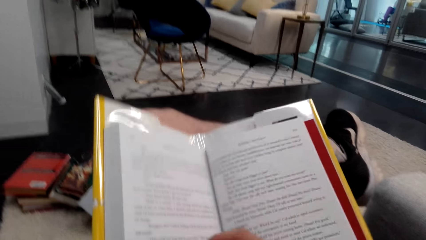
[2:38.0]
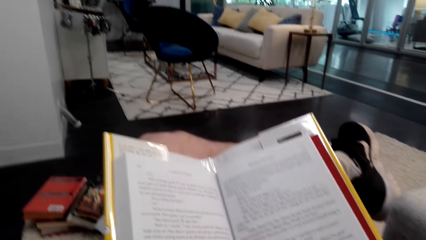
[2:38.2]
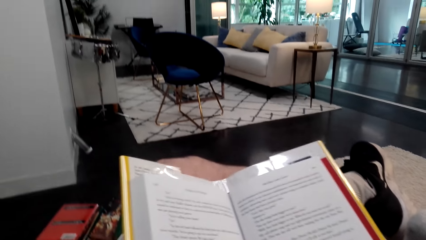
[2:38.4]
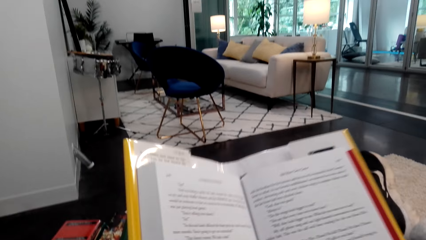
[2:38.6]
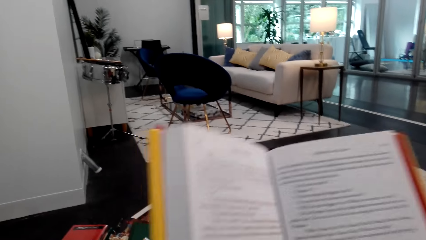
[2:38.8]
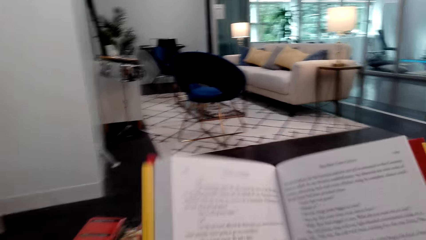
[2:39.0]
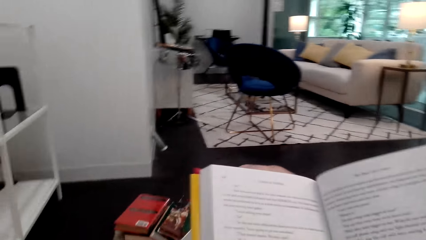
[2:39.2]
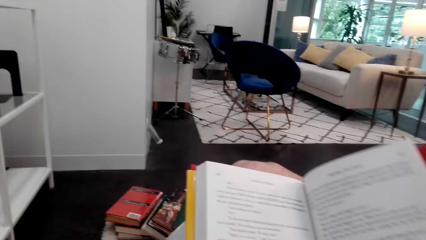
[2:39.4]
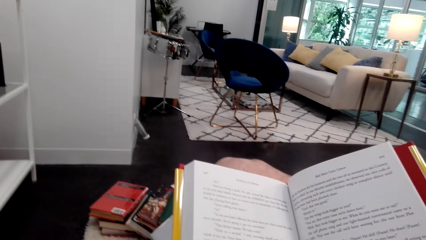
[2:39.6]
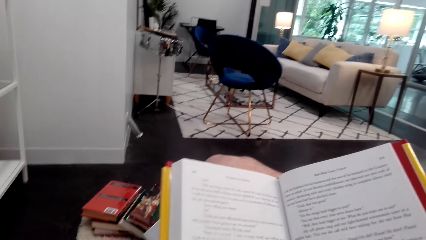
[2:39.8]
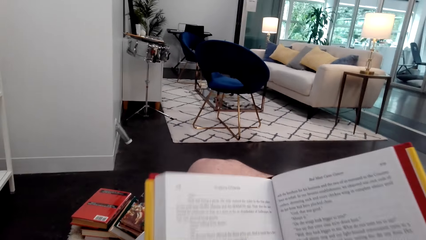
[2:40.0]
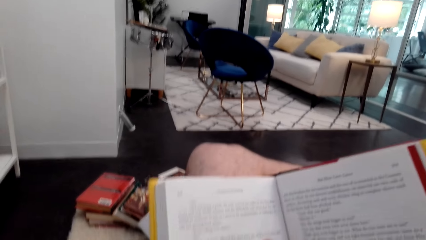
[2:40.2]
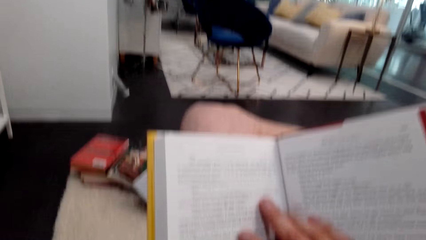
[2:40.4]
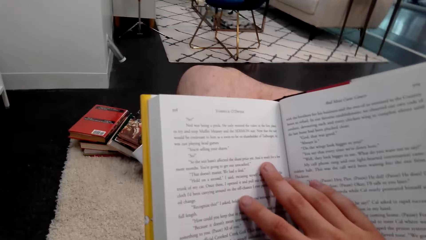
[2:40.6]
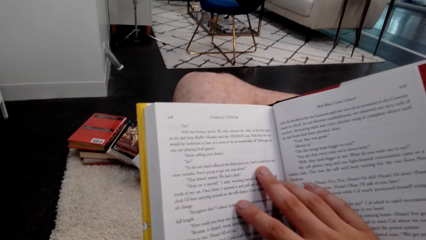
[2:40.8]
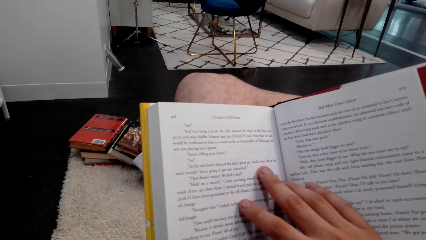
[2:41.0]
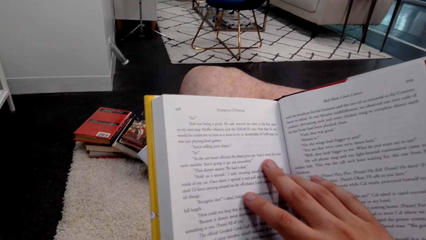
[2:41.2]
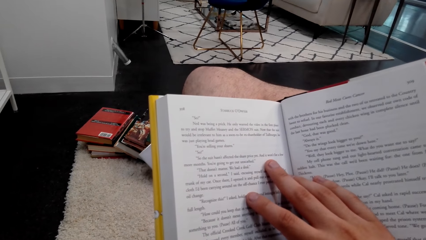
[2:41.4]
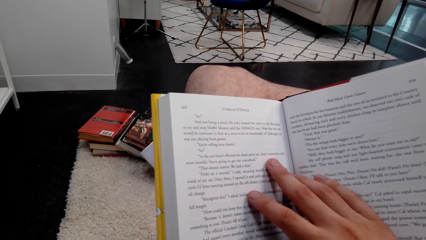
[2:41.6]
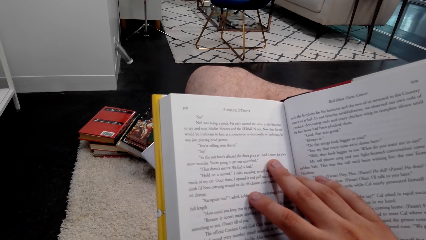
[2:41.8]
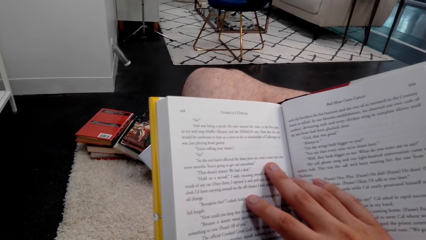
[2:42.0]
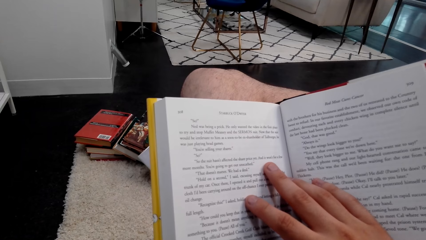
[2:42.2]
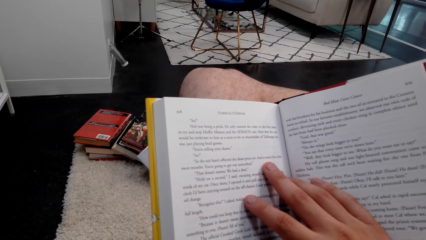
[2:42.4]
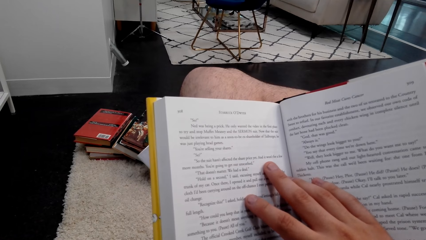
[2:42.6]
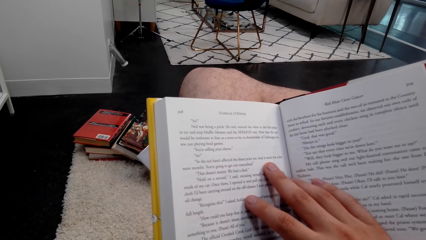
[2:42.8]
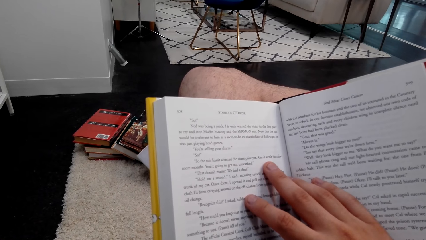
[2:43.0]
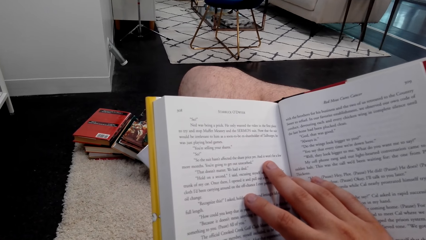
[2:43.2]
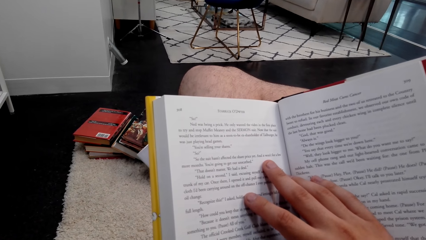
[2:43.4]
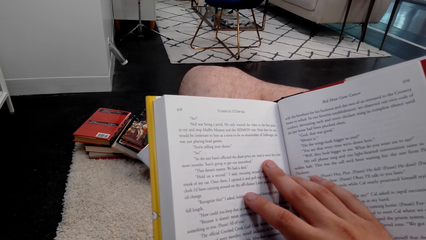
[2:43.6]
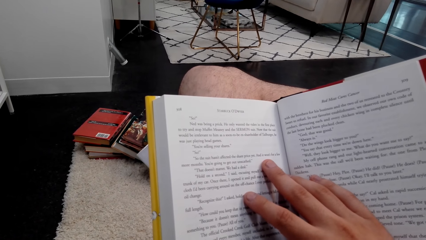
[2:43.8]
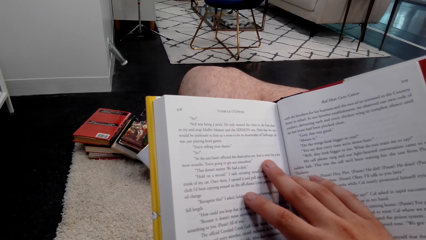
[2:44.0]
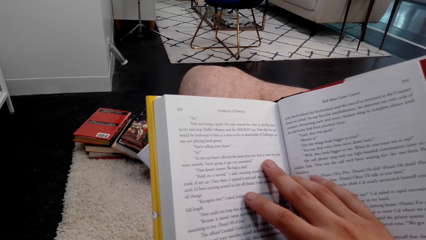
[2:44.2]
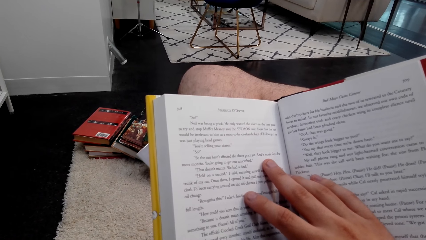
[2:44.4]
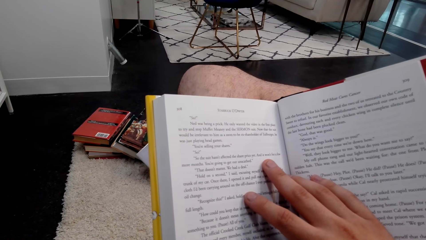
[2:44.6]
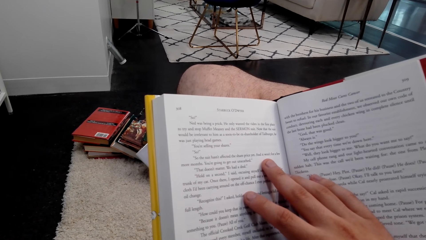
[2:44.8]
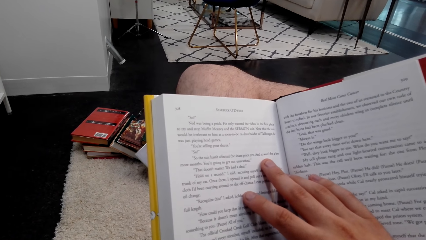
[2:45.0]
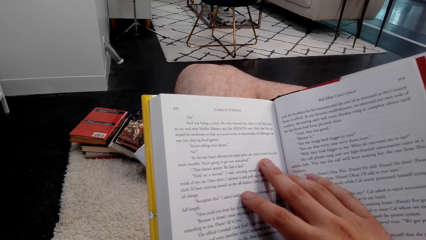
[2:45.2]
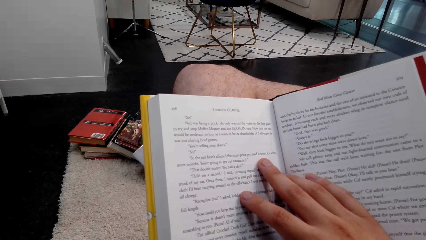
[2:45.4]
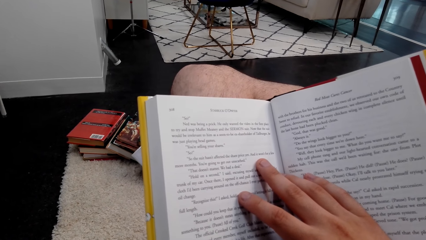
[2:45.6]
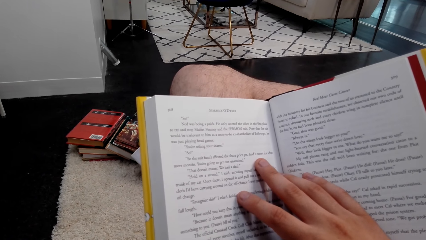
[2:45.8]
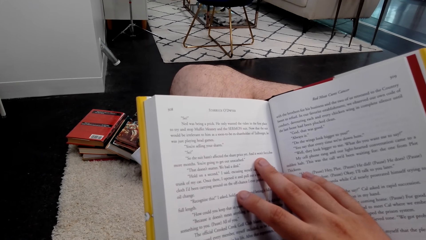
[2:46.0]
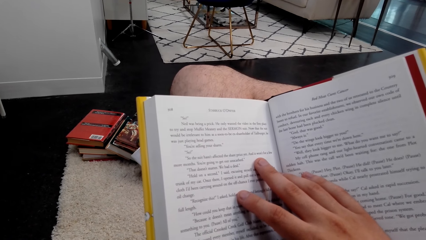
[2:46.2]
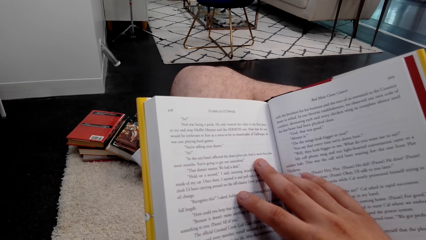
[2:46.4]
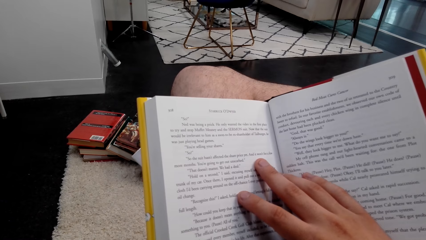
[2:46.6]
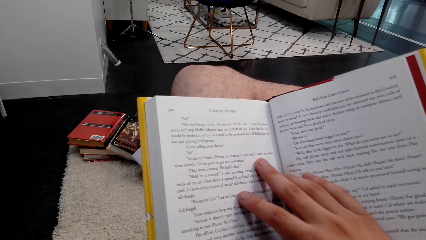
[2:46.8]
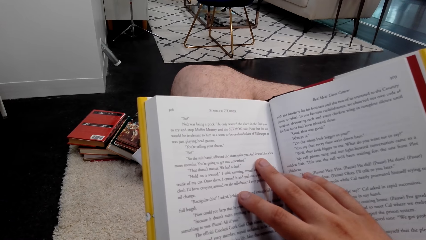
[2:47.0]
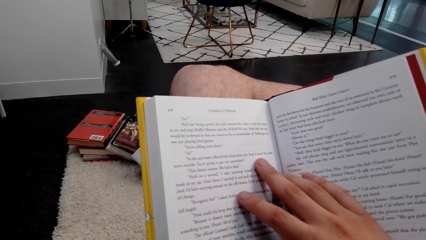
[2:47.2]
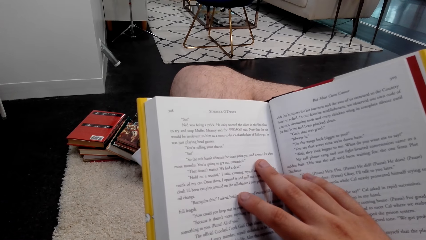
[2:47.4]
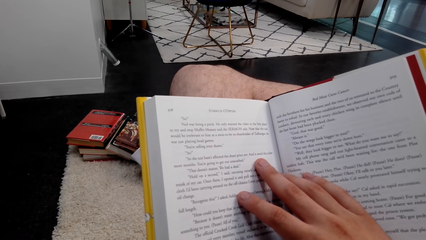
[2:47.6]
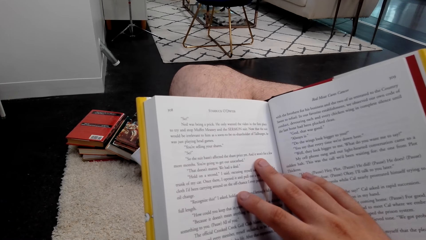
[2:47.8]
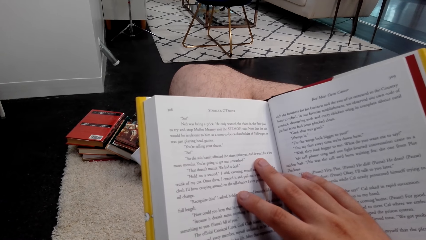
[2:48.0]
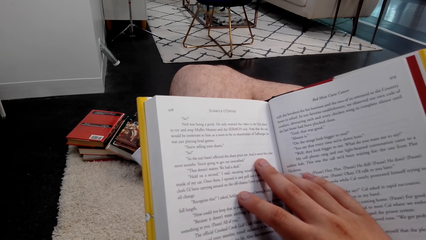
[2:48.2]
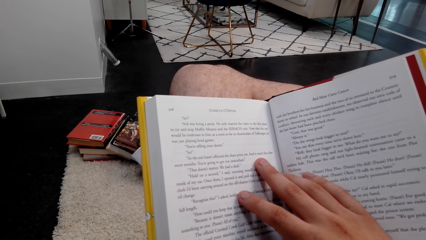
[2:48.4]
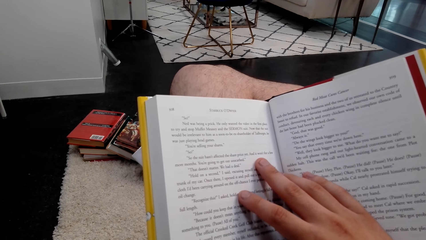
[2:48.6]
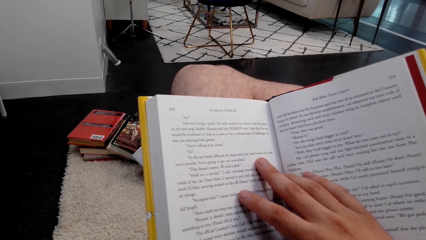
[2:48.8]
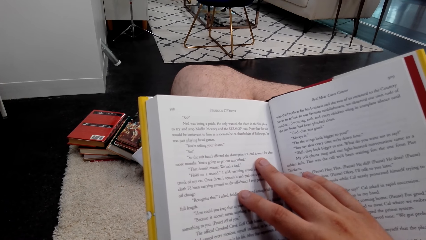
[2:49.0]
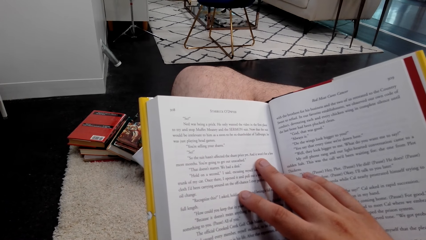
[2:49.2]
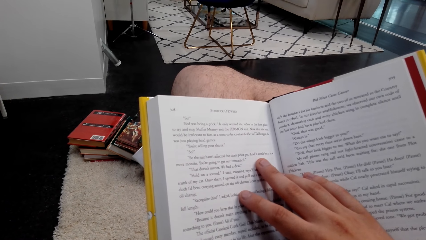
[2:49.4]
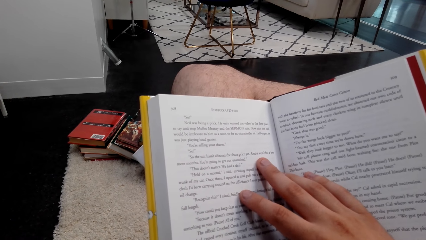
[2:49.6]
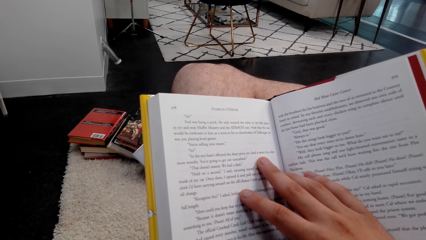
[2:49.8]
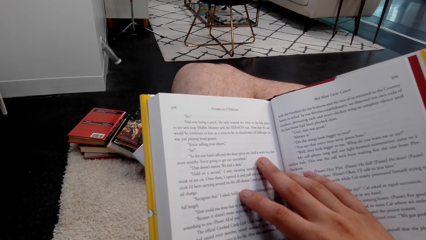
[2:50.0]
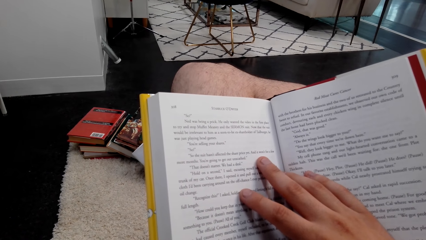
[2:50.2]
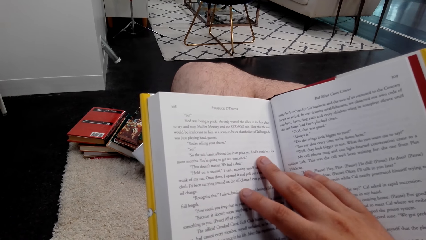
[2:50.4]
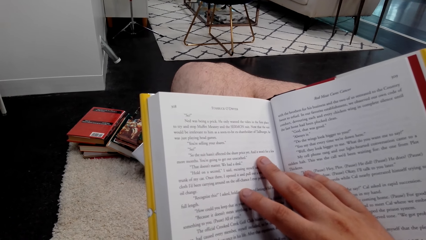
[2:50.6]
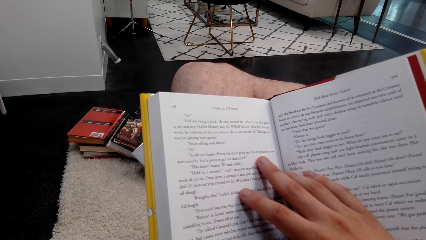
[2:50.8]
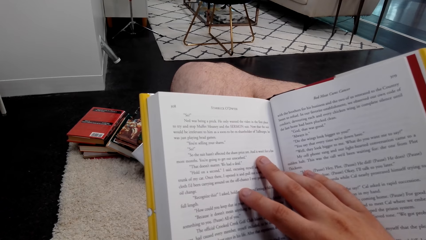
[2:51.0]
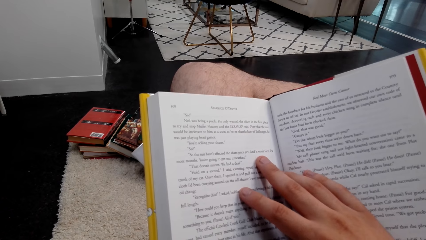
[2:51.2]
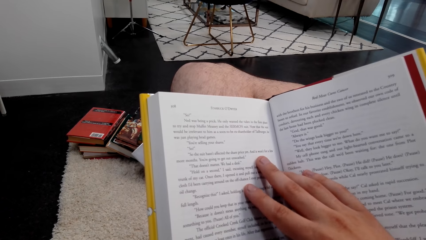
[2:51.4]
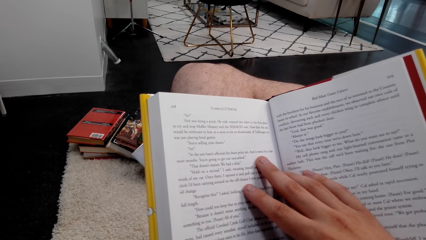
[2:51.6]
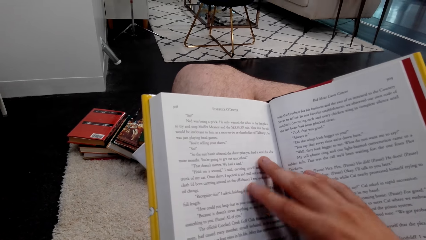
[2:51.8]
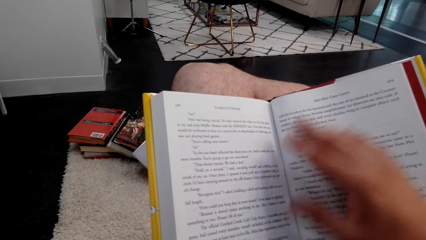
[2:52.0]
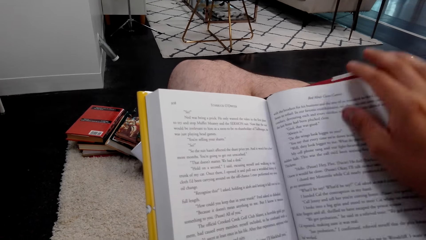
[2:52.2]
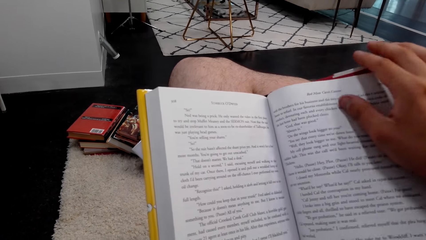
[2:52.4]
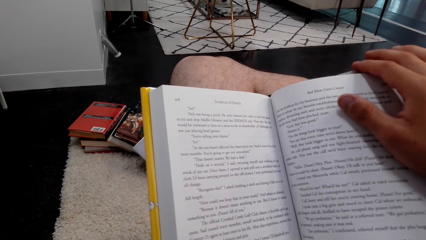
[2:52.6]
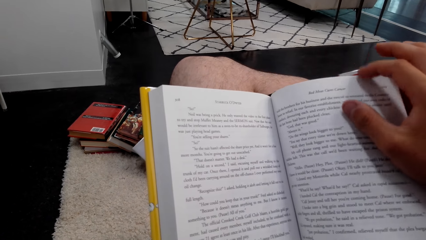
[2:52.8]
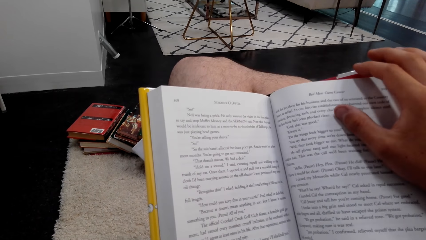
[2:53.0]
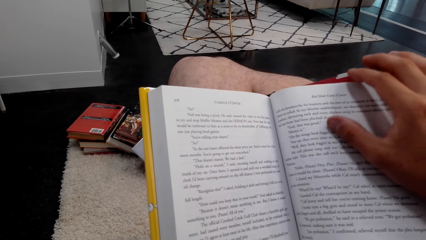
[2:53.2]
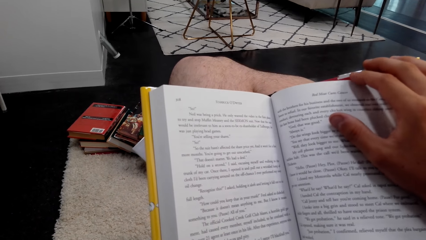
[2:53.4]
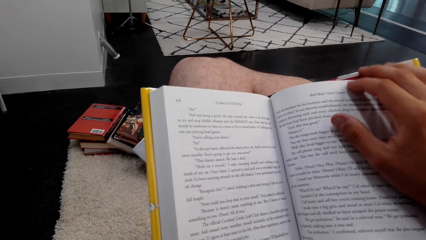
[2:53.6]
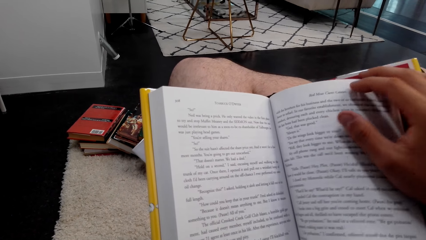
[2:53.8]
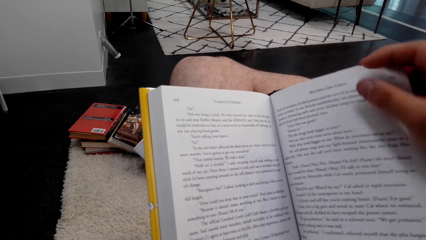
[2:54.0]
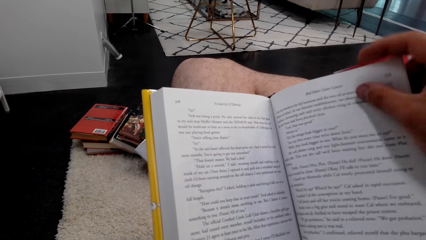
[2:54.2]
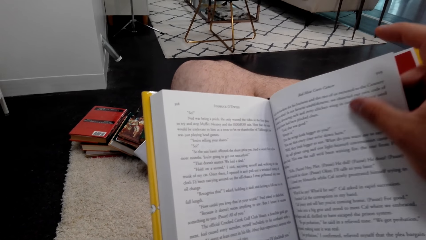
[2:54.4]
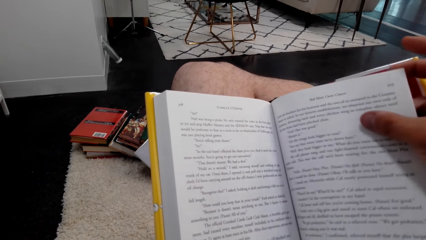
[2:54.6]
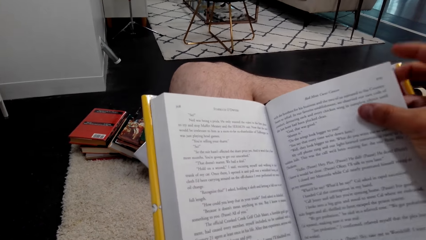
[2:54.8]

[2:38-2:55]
The camera wearer flips a page of a book.
